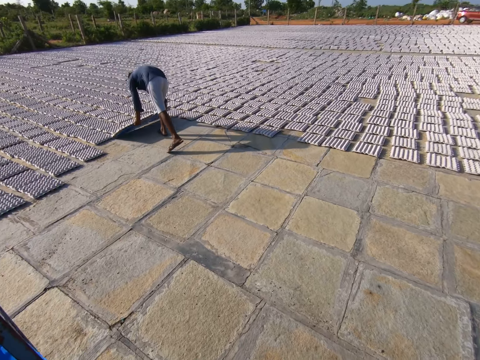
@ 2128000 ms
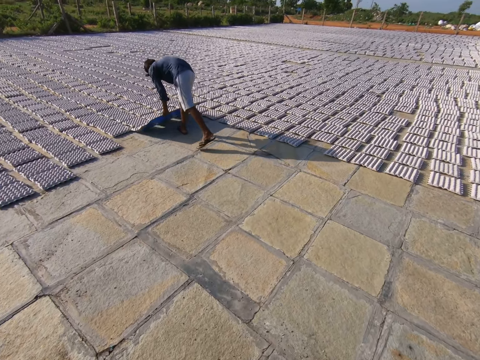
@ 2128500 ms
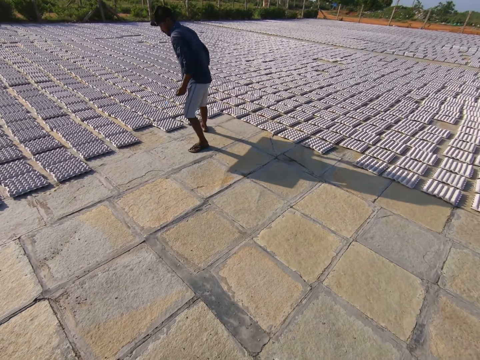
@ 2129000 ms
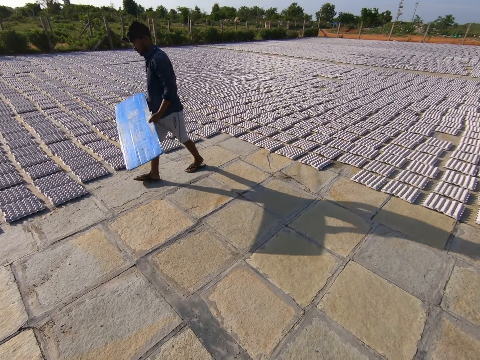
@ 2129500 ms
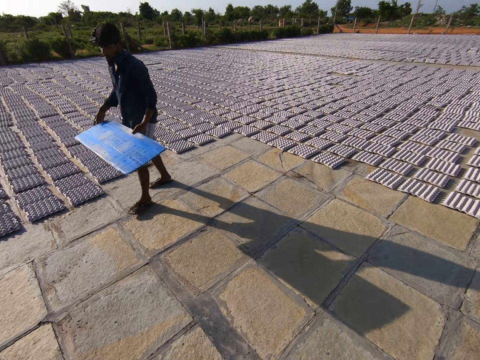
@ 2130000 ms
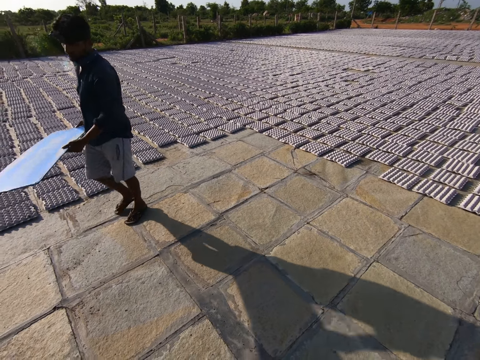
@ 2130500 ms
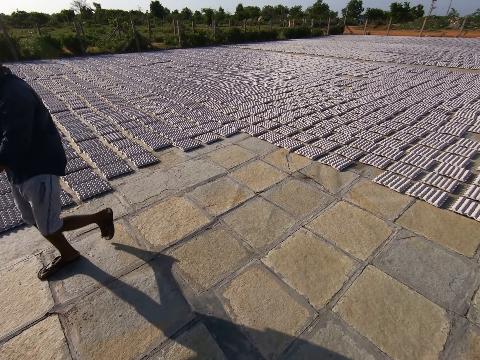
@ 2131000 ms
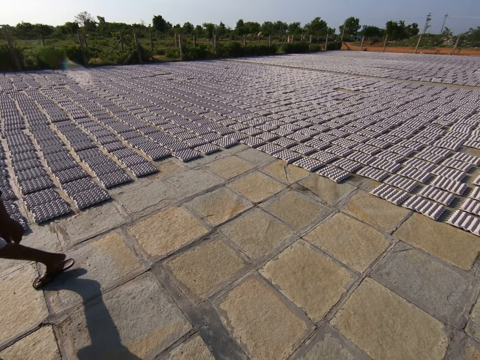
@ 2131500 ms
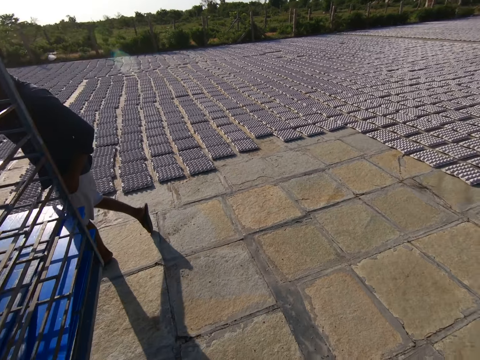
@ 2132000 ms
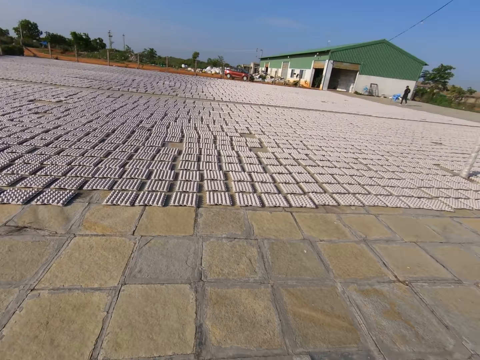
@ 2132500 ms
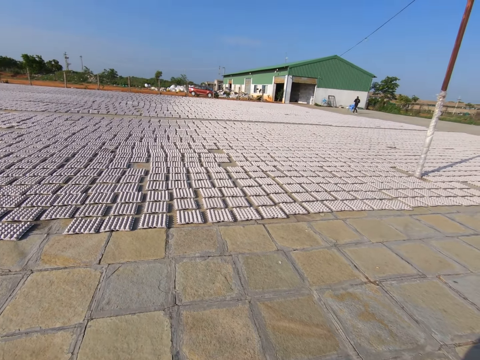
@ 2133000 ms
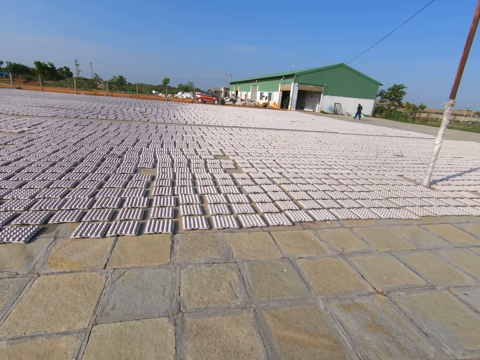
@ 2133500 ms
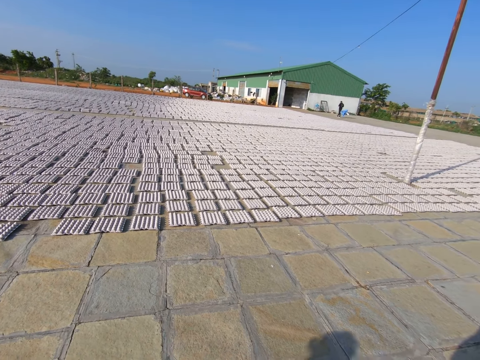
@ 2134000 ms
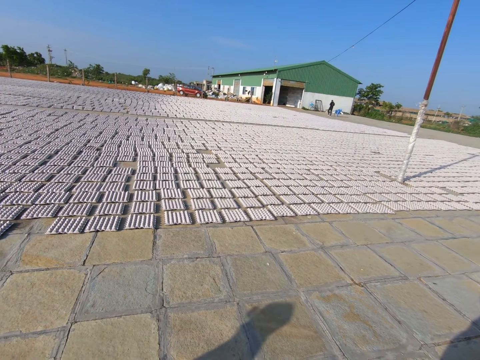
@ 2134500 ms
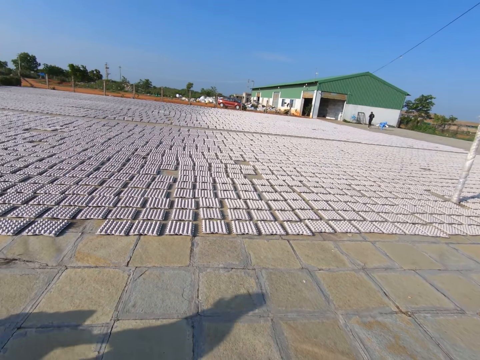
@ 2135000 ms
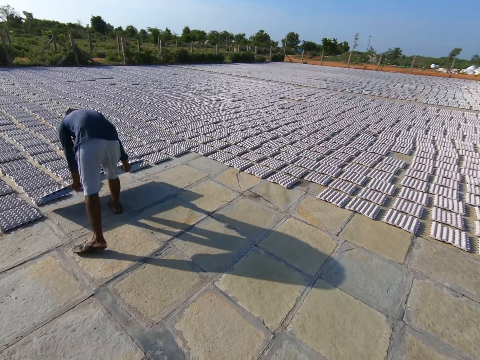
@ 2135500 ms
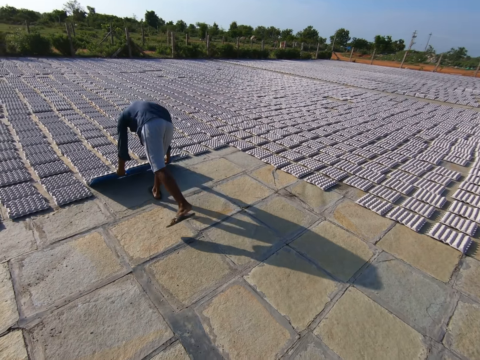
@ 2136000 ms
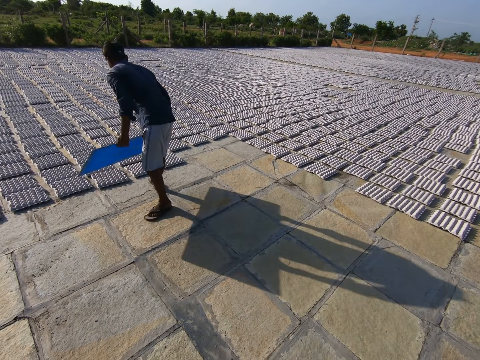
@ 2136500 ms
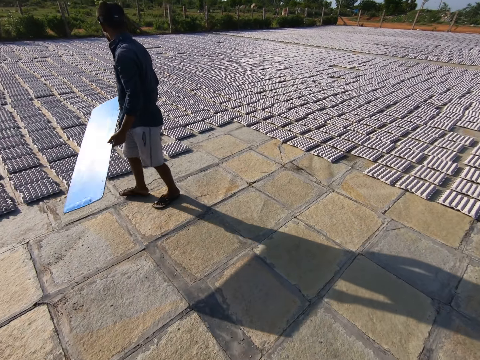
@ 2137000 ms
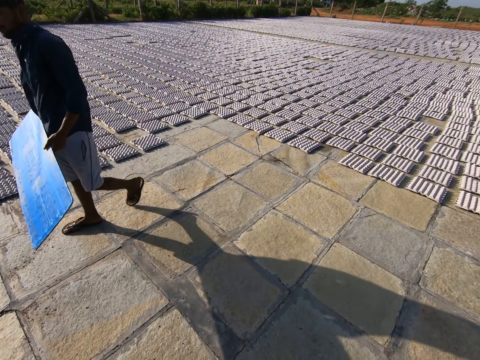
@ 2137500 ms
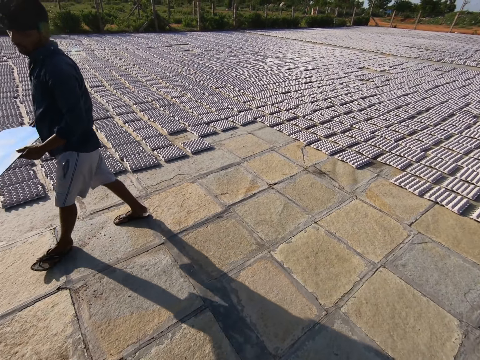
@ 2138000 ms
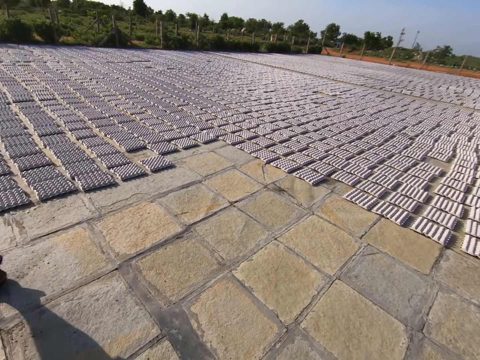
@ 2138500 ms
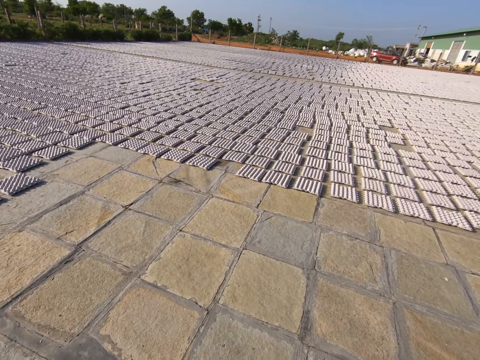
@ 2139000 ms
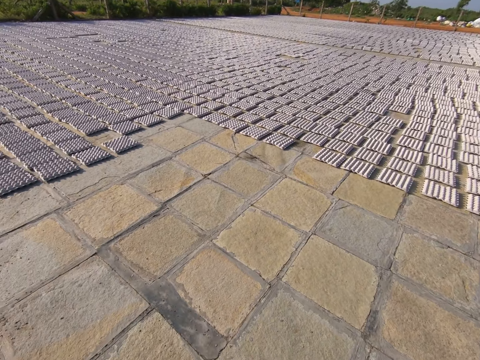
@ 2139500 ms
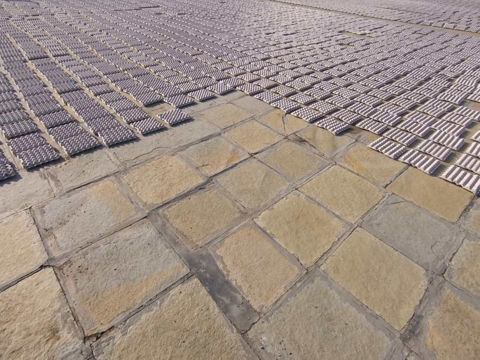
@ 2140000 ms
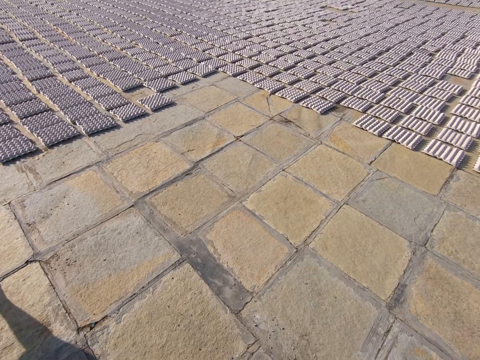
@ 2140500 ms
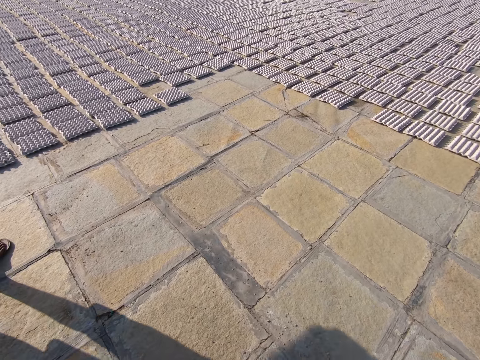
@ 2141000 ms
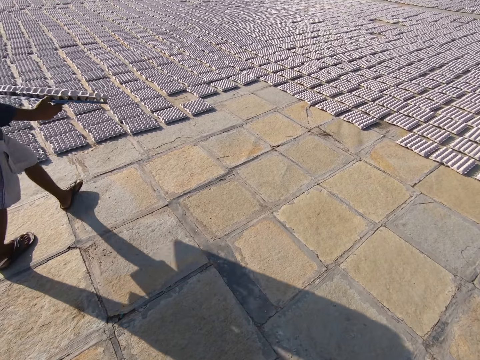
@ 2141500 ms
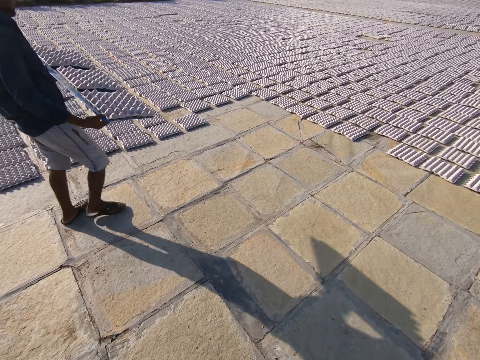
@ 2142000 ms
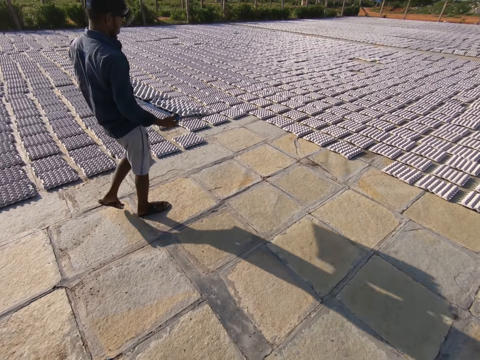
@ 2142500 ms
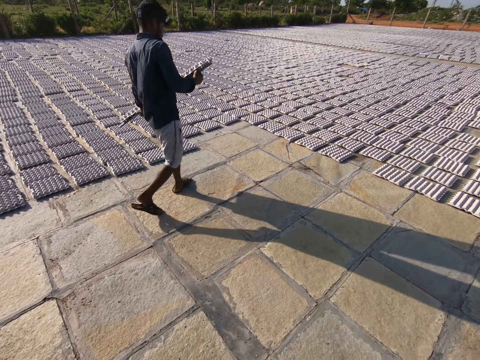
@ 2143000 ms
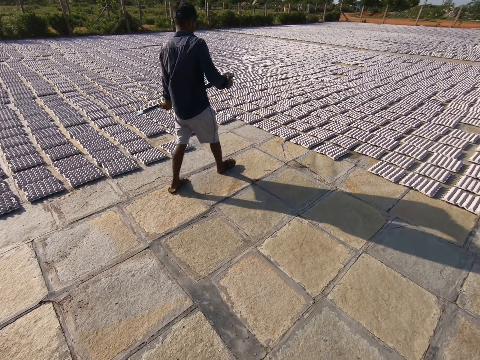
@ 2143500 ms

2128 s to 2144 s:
A man drops some fiber egg trays on the floor with a tray in both hands. The man holds the tray with his left hand, holds the tray with both hands and walks around. The camera wearer looks around. The man drops the fiber egg trays on the floor with the tray in both hands and walks around. The camera wearer looks around. The man holds the tray of fiber egg trays with both hands.

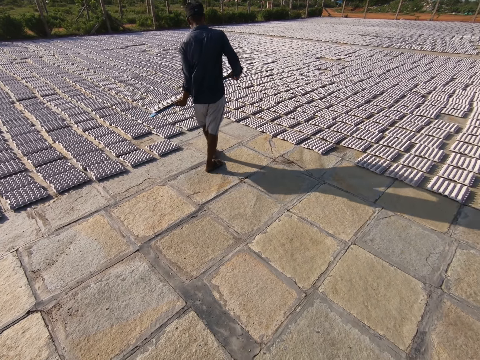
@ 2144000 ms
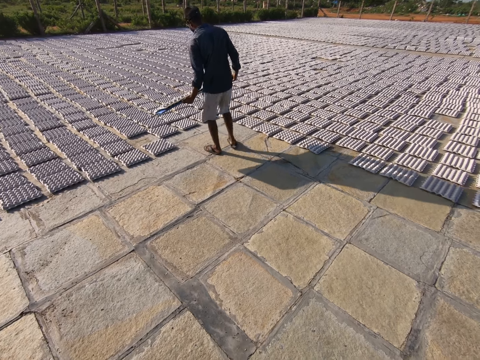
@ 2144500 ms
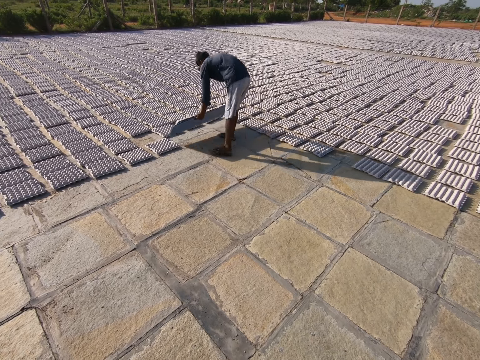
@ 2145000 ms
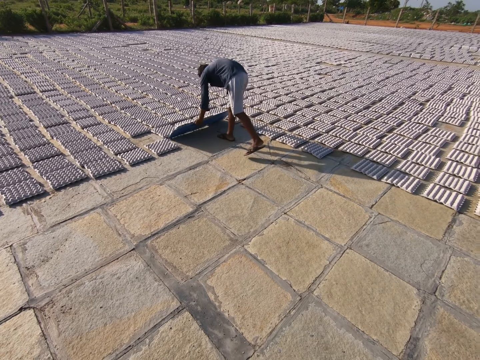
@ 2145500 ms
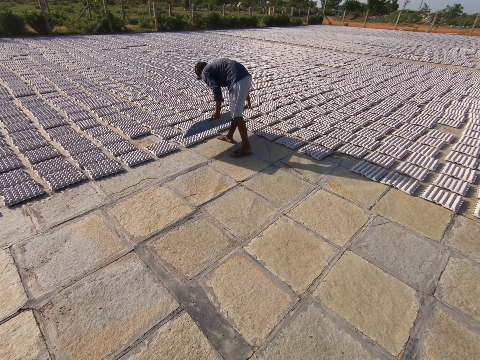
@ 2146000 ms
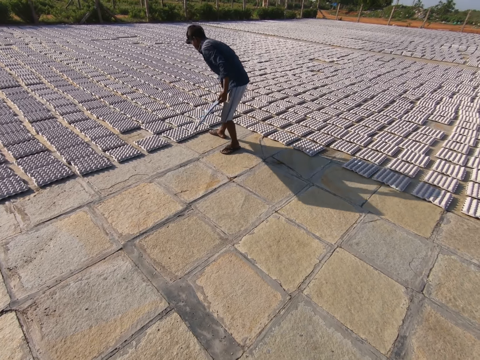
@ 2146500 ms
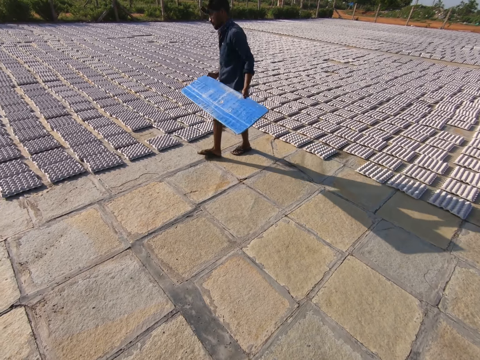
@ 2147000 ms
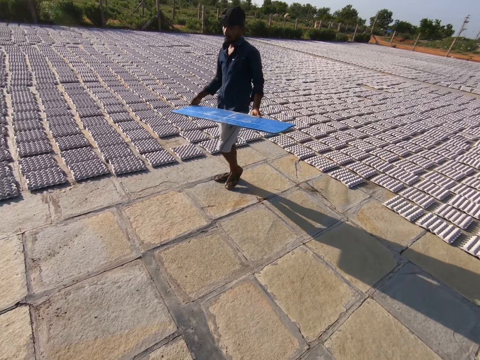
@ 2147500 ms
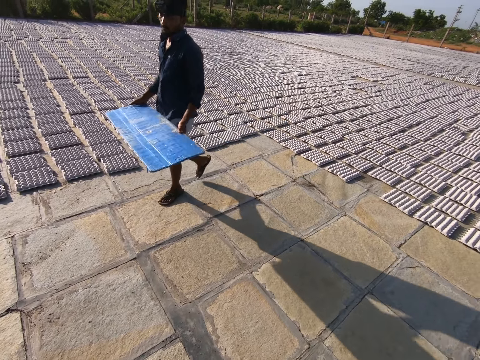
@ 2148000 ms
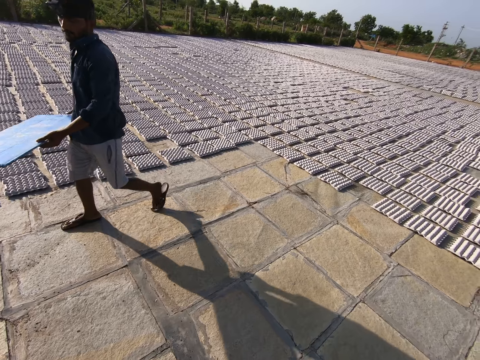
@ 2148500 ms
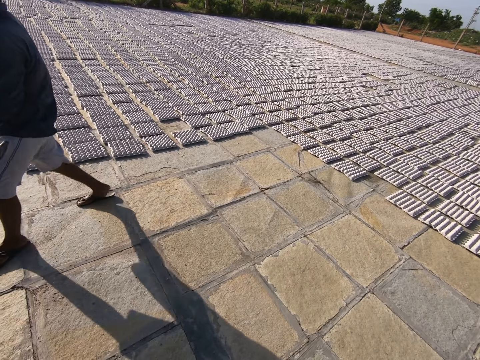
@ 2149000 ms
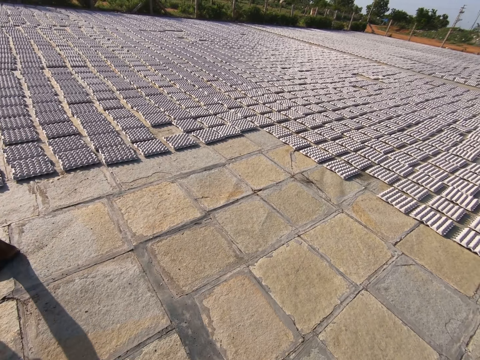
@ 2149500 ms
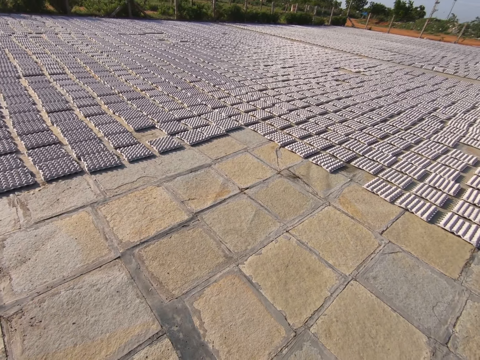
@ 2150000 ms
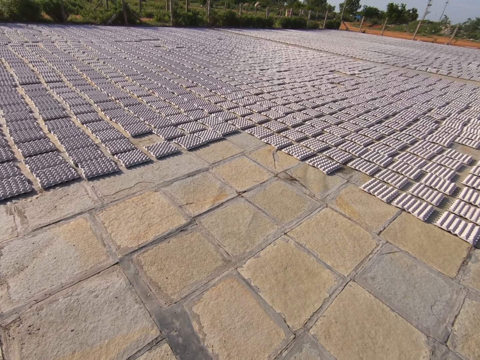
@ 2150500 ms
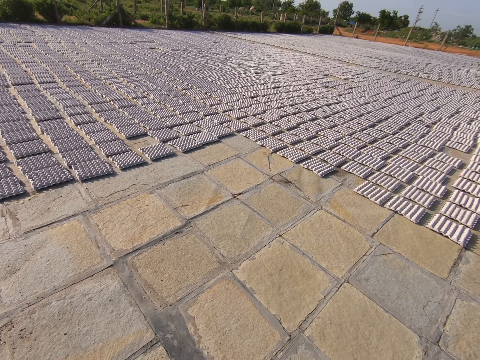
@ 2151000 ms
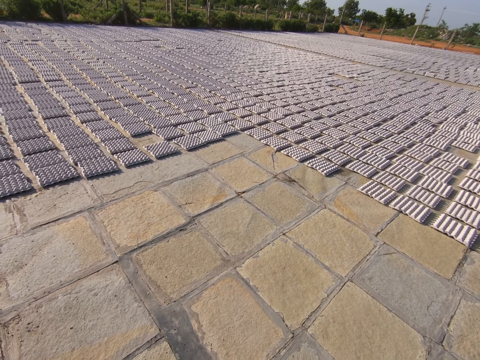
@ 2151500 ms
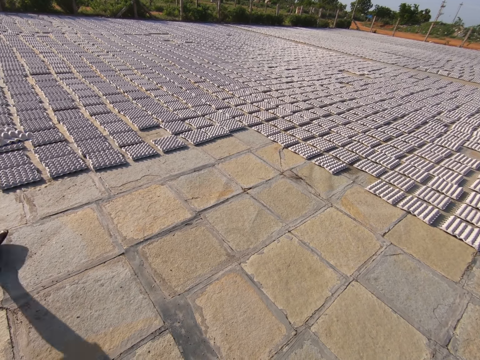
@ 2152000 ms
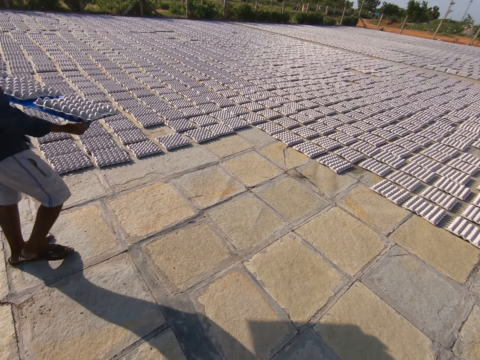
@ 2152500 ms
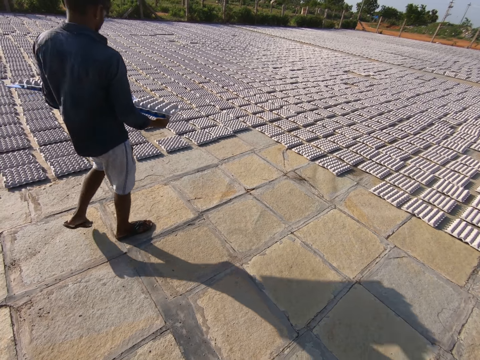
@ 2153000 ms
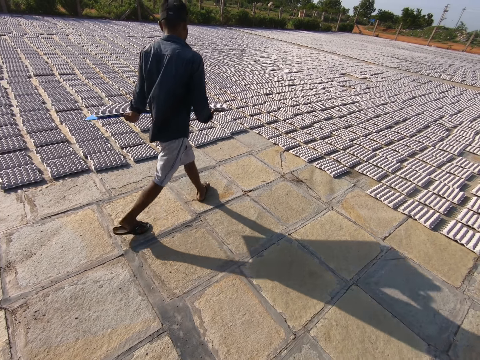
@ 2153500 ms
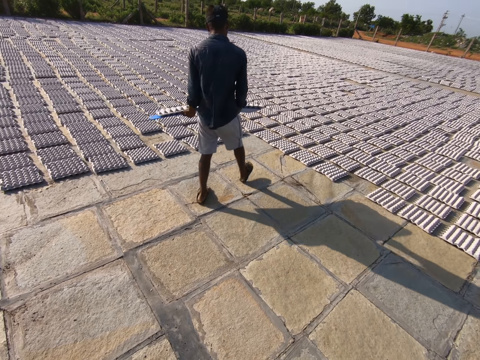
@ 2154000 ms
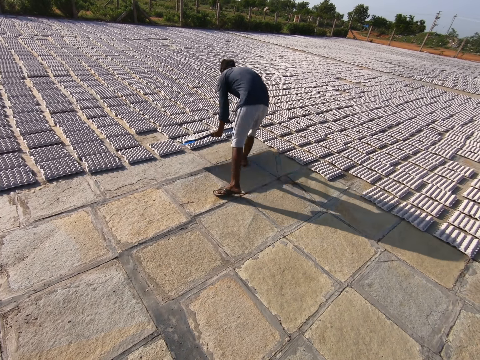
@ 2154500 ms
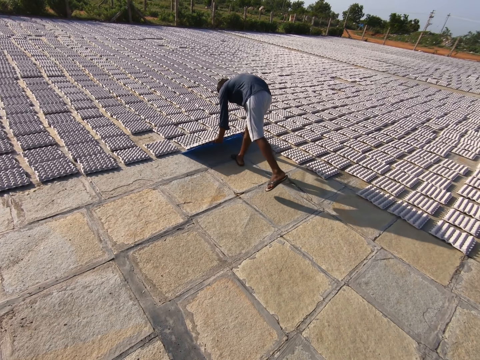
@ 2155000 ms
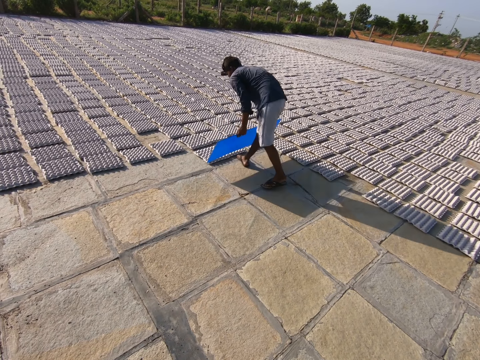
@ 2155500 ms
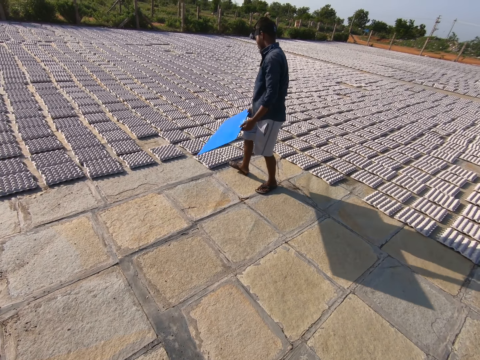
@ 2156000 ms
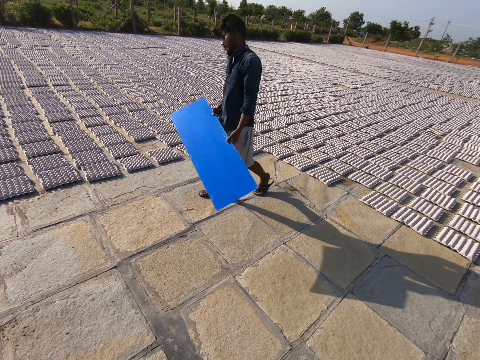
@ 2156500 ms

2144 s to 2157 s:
A man drops the fiber egg trays on the floor with the tray in both hands and walks around. The camera wearer looks around. The man holds a tray of fiber egg trays with both hands and drops the fiber egg trays on the floor with the tray in both hands. Another man interacts with the camera wearer.
